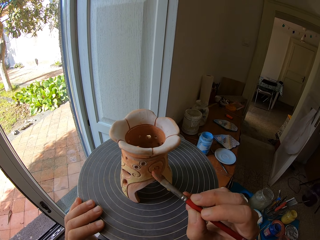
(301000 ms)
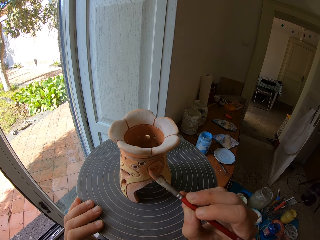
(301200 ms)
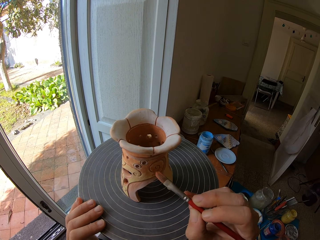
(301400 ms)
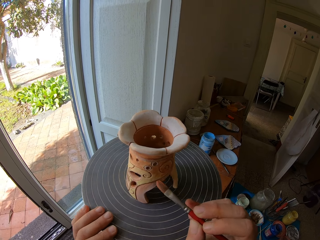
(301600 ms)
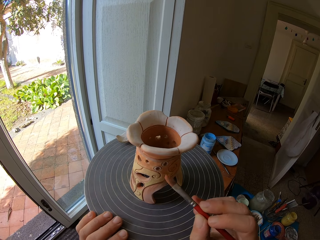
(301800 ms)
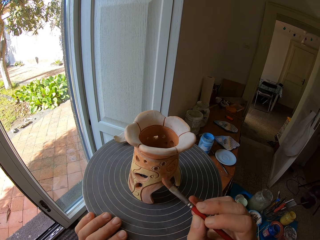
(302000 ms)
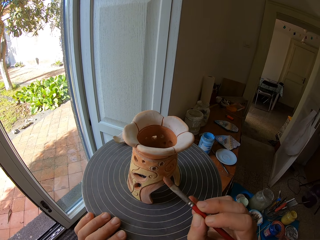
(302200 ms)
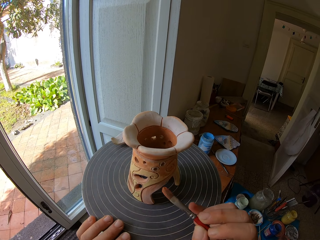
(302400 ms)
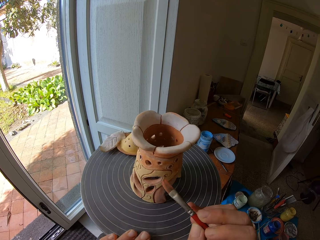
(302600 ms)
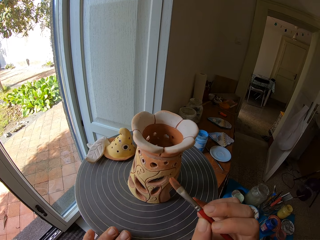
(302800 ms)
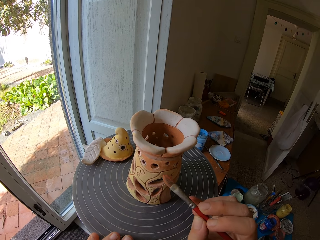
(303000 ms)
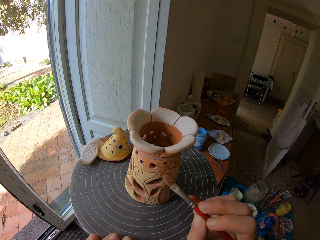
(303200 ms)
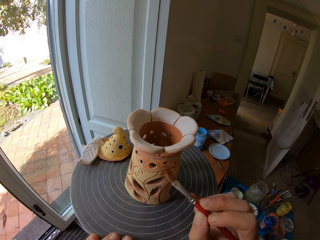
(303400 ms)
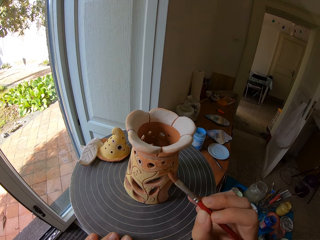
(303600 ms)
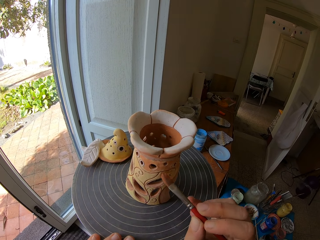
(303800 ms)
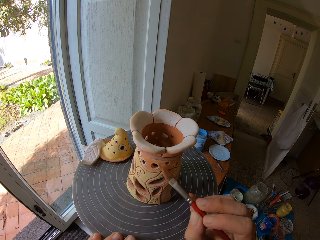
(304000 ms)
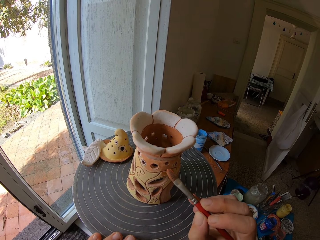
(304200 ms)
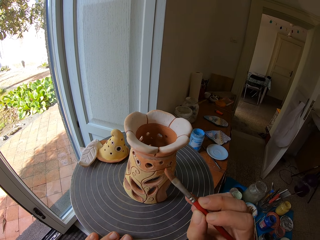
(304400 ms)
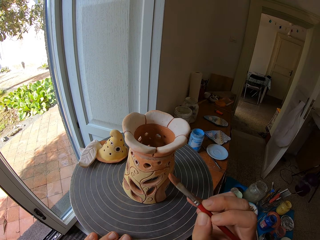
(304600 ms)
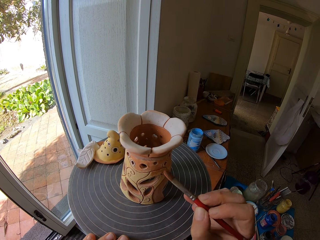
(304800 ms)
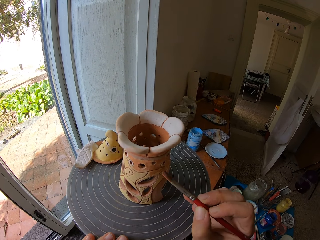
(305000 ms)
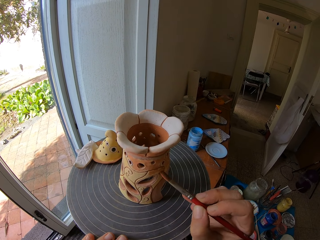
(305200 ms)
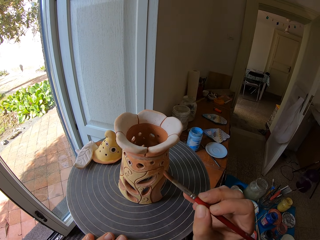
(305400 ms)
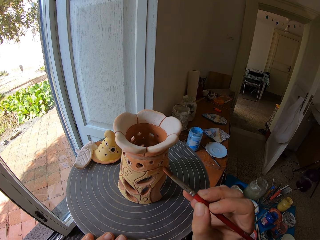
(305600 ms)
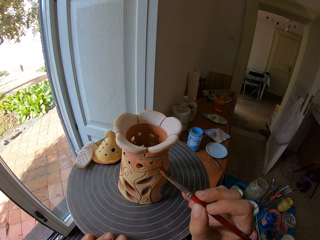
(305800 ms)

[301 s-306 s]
The camera wearer spins the pottery wheel with his left hand.

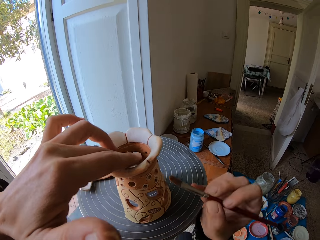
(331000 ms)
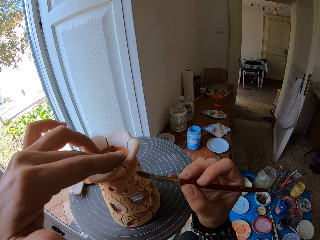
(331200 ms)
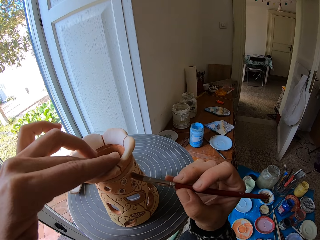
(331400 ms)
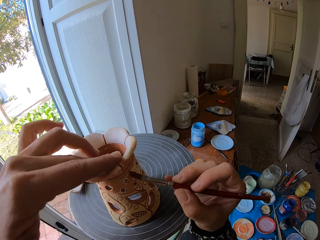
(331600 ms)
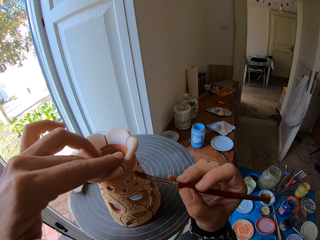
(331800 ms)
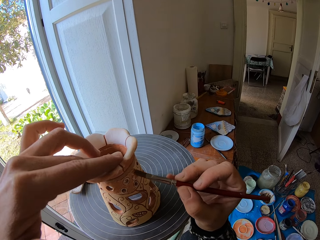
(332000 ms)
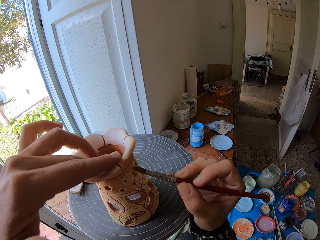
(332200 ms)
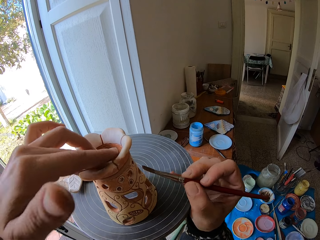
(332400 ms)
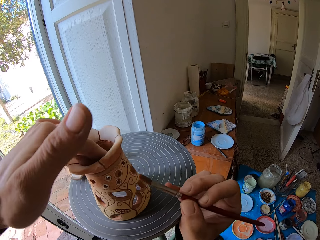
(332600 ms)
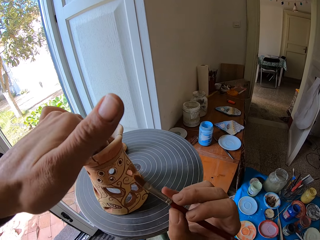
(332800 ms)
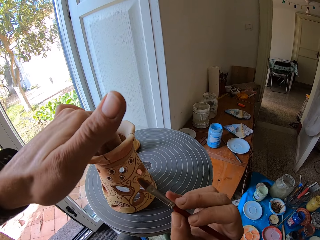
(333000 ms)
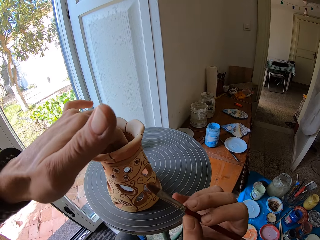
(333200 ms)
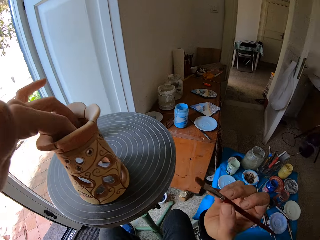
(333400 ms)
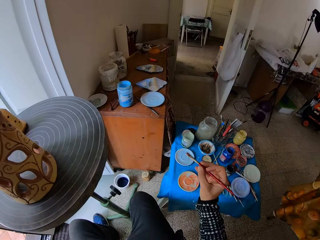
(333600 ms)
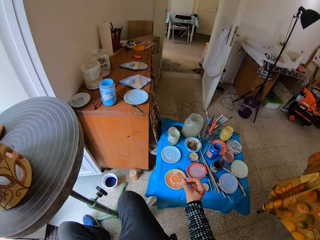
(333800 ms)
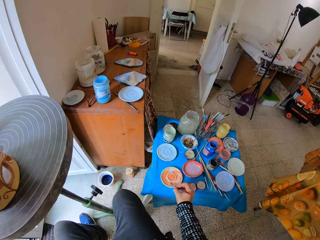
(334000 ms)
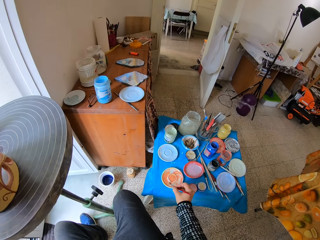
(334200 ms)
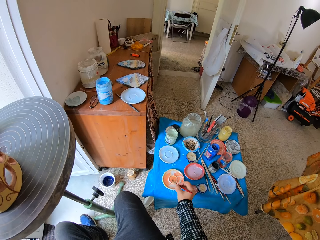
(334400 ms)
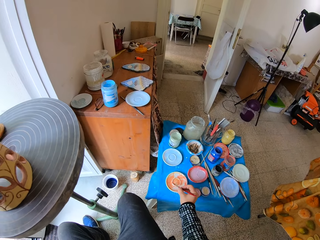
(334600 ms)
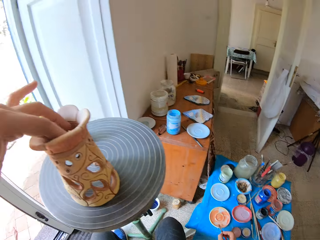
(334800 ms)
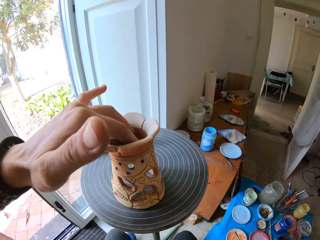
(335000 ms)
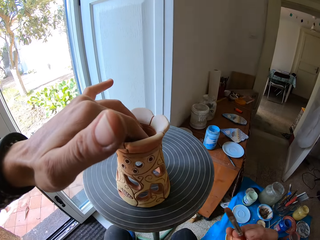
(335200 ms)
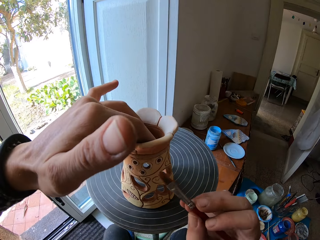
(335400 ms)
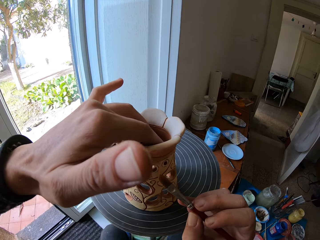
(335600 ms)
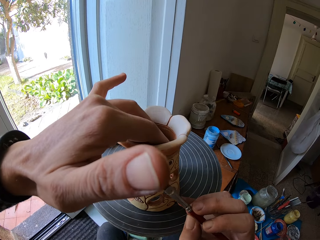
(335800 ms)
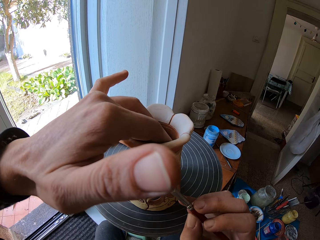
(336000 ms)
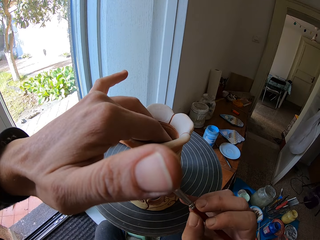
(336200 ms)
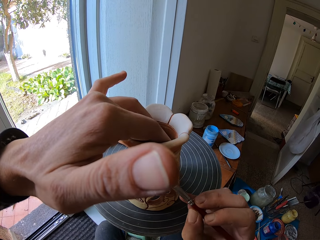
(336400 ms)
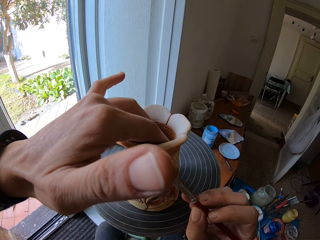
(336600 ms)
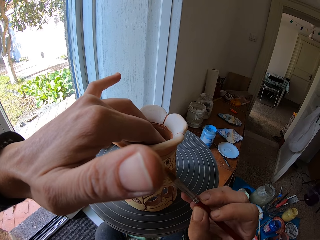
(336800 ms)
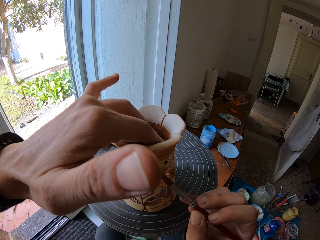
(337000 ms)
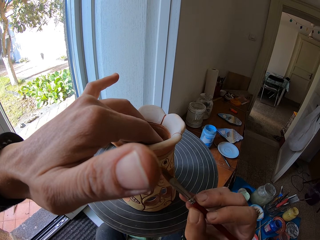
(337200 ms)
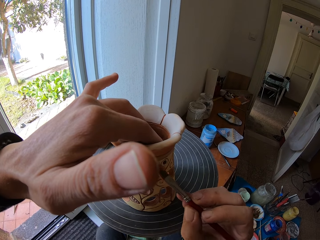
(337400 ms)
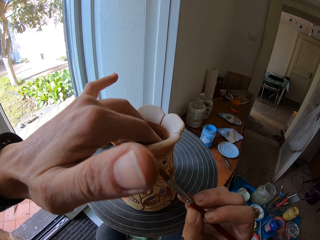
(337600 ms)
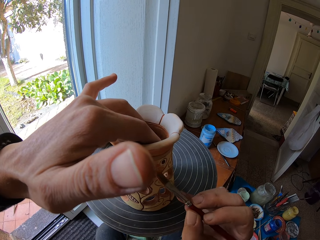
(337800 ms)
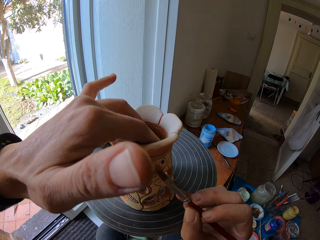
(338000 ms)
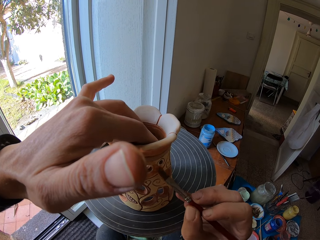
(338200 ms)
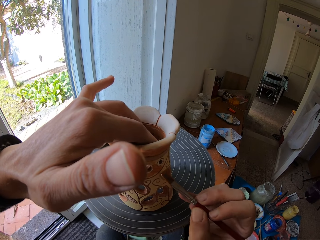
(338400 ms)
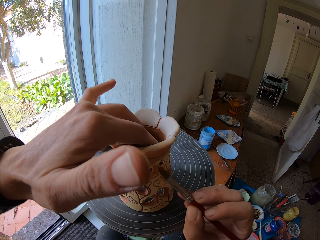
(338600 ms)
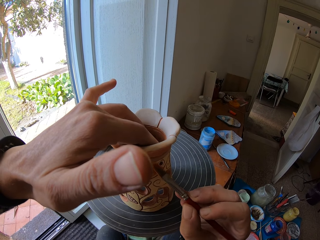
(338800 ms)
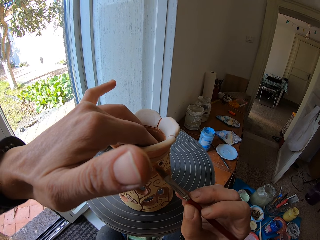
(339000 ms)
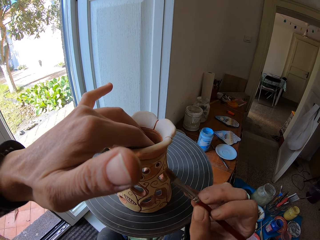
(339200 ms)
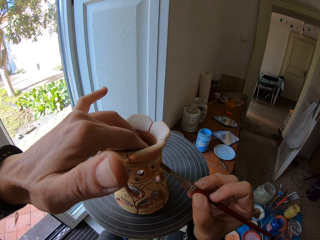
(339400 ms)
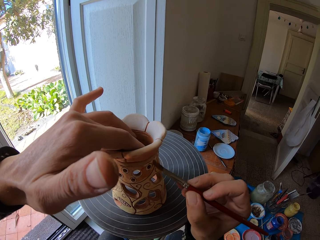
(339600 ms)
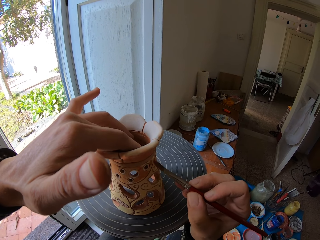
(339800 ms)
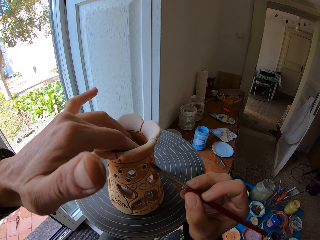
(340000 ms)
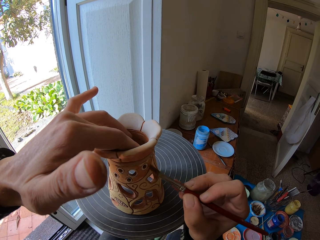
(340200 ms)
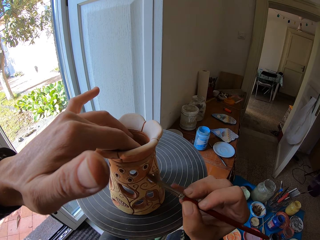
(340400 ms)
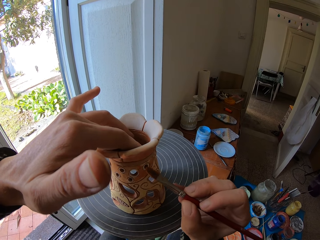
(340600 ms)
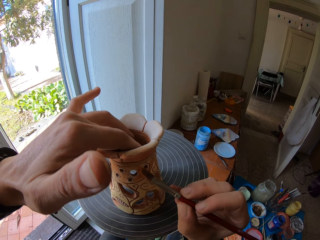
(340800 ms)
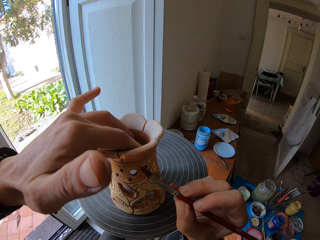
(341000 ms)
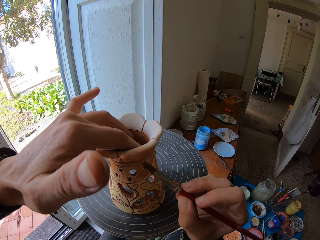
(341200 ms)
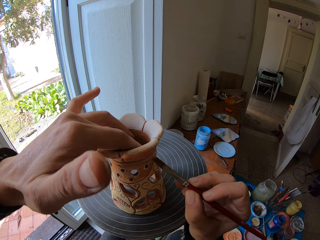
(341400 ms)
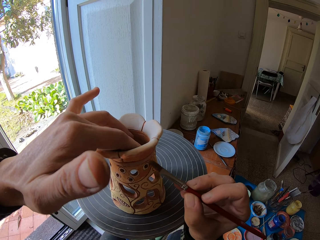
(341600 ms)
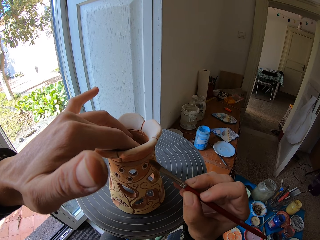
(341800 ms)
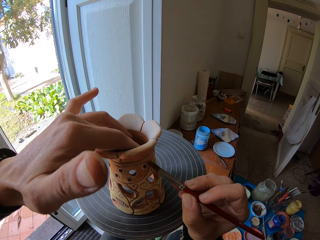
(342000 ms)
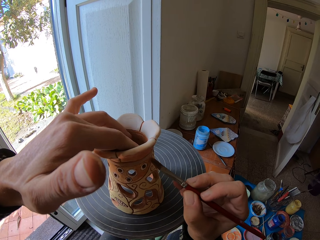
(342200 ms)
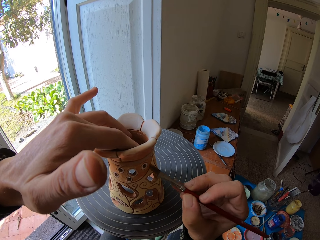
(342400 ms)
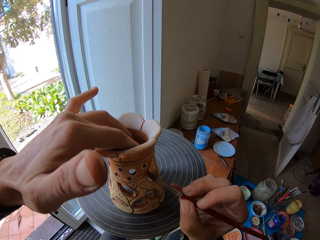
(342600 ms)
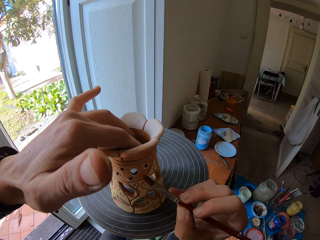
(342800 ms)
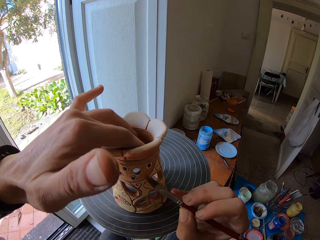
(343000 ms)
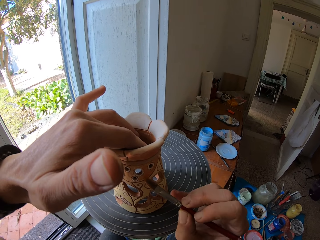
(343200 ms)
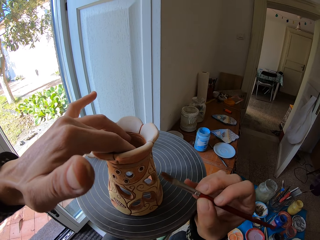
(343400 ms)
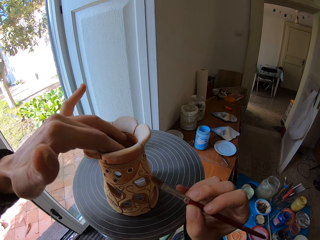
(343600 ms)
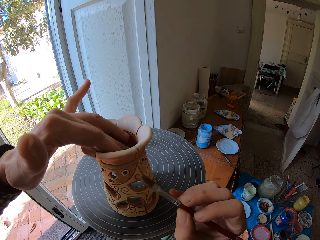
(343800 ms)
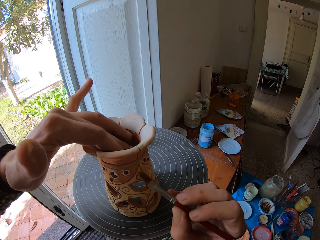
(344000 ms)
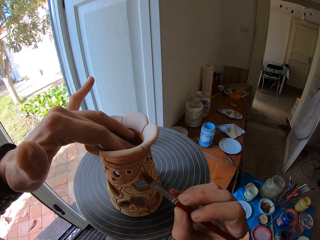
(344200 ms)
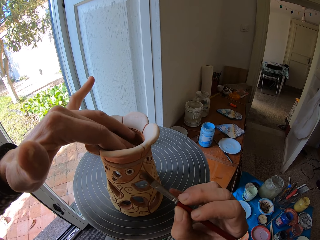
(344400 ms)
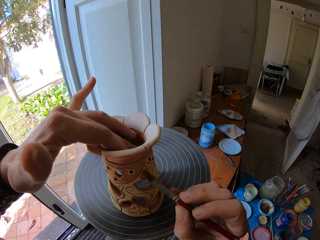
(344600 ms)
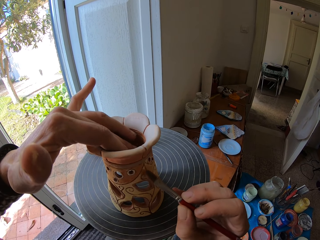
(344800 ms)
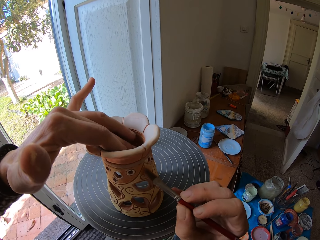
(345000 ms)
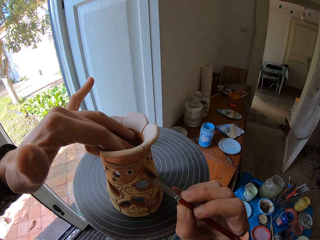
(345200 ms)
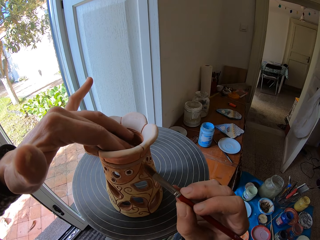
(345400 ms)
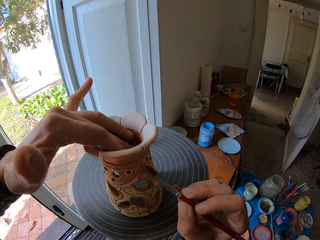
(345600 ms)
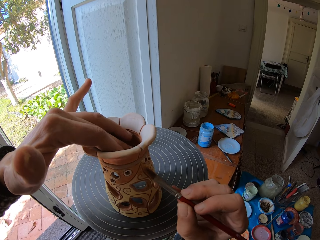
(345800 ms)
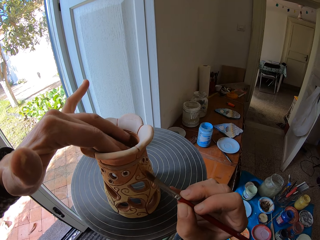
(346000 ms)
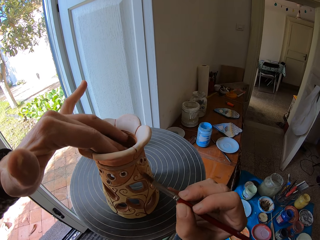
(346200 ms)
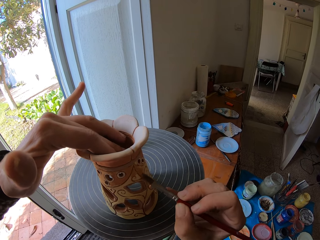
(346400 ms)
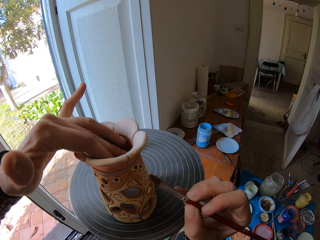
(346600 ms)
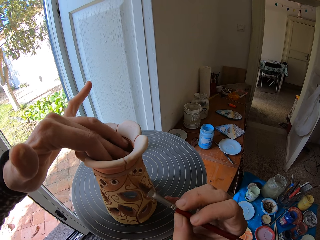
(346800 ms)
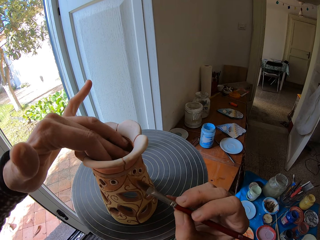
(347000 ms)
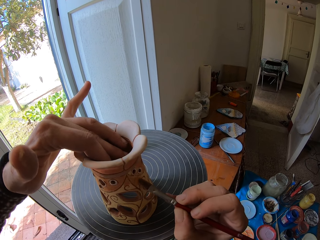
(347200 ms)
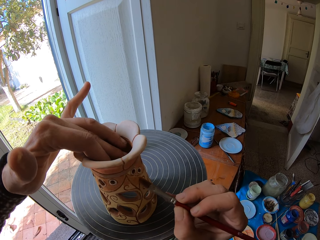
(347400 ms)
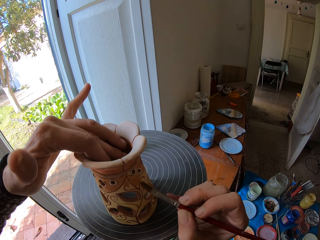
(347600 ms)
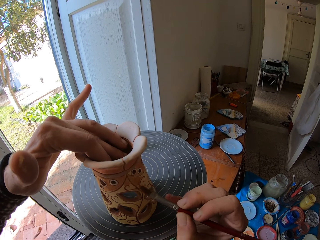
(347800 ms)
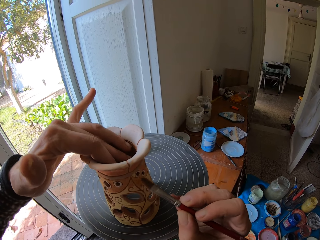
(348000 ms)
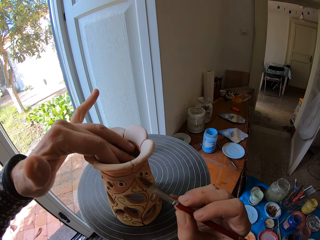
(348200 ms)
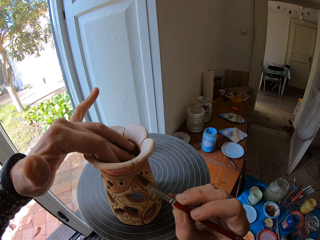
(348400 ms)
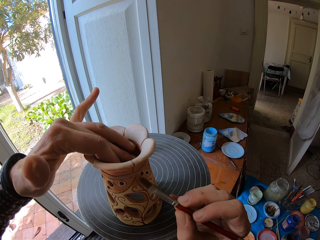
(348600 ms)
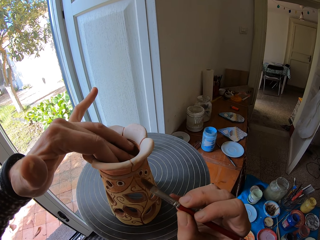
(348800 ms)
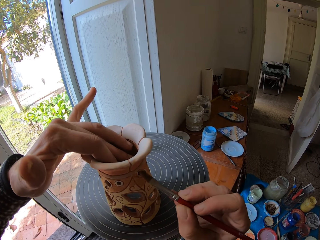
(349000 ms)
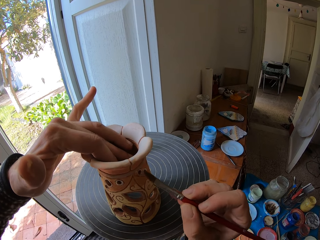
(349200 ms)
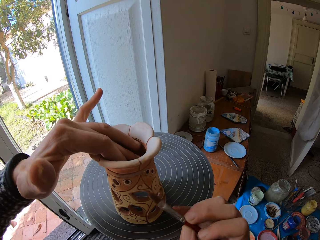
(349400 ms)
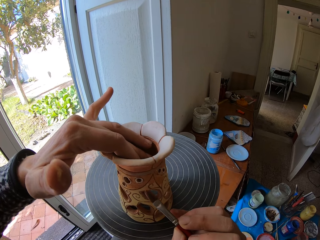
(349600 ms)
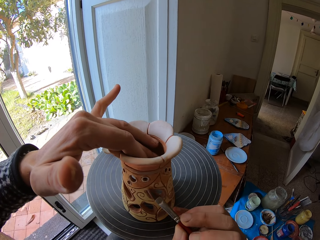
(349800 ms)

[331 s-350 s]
The camera wearer adjusts the pottery vase on the pottery wheel with his left hand. He rubs the paintbrush in the paint on the art plate with his right hand. He paints the pottery vase with the paint brush in his right hand. He adjusts the pottery vase on the pottery wheel with his left hand. He adjusts it again.
